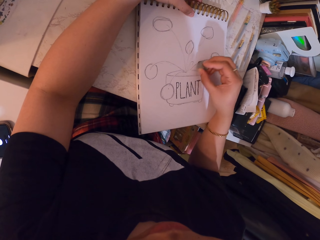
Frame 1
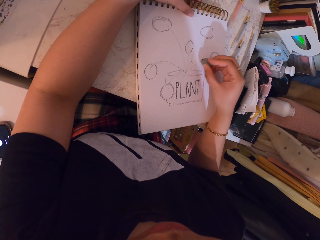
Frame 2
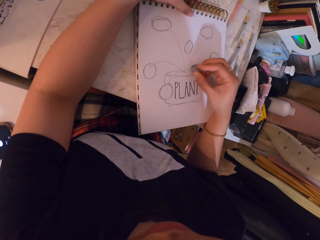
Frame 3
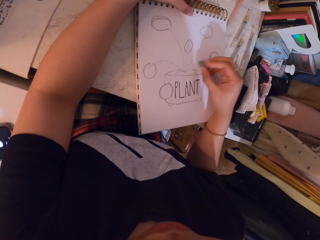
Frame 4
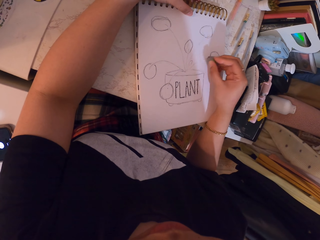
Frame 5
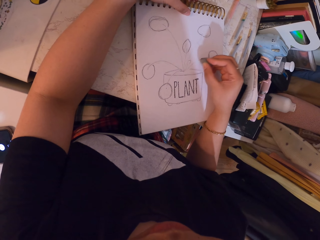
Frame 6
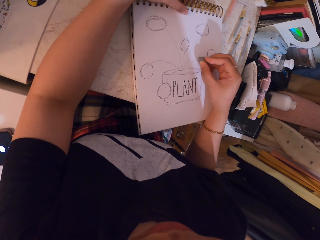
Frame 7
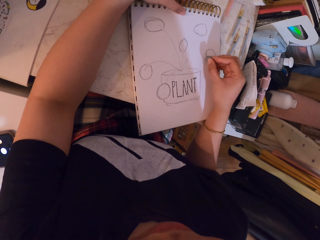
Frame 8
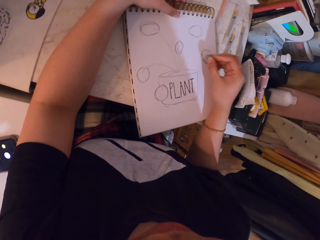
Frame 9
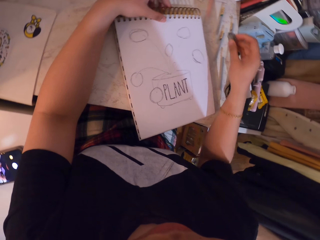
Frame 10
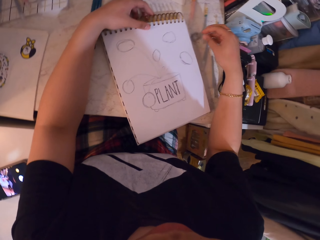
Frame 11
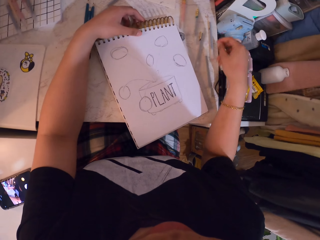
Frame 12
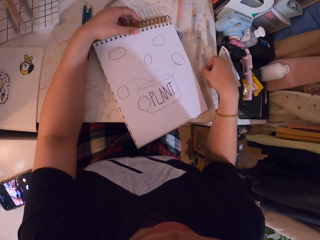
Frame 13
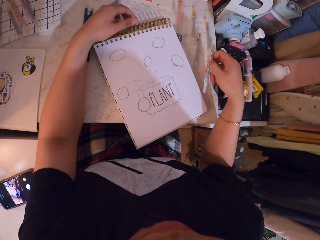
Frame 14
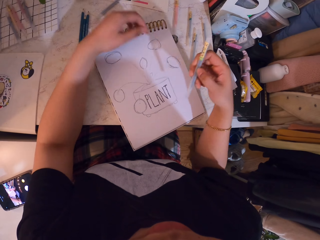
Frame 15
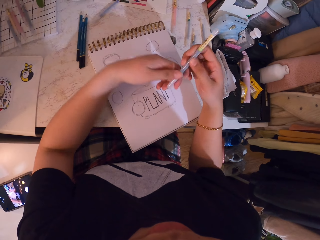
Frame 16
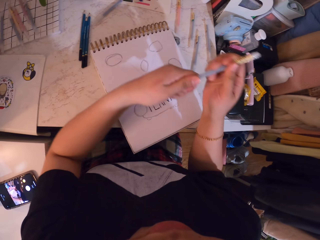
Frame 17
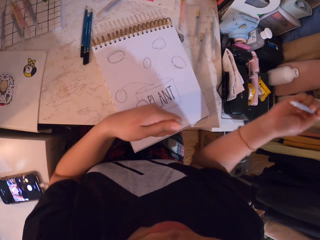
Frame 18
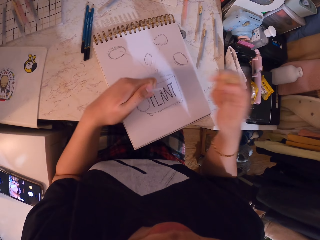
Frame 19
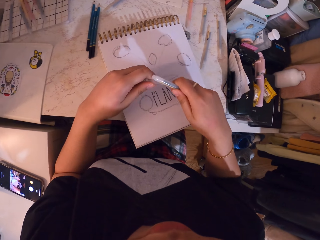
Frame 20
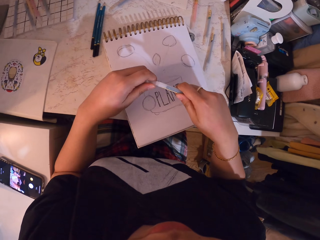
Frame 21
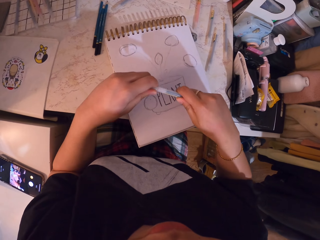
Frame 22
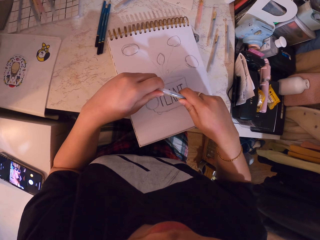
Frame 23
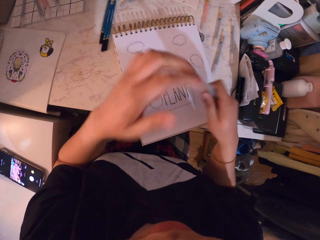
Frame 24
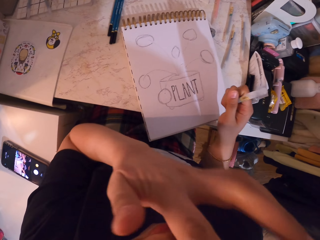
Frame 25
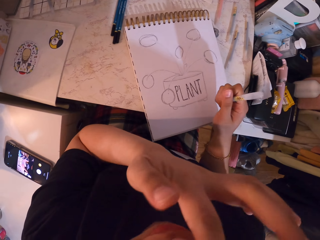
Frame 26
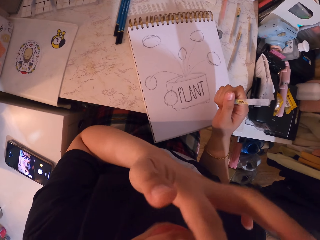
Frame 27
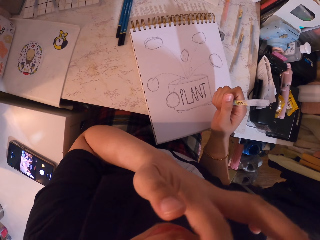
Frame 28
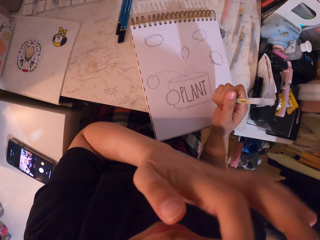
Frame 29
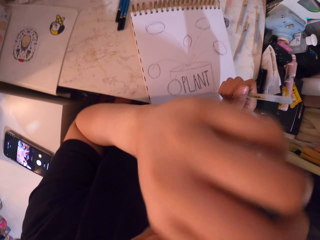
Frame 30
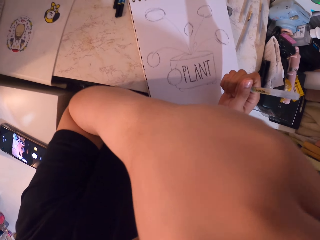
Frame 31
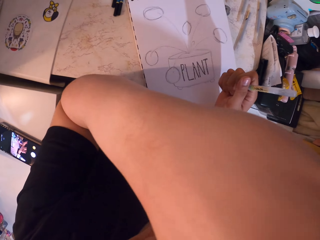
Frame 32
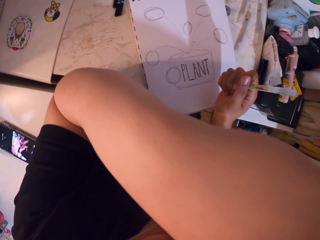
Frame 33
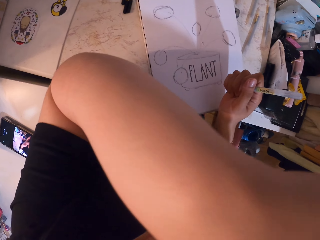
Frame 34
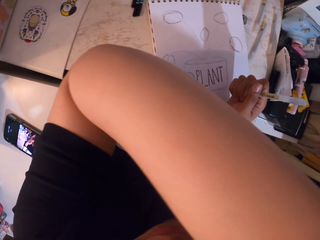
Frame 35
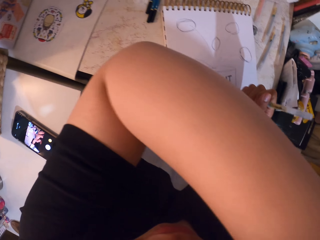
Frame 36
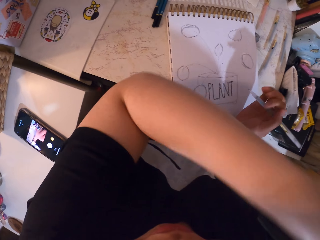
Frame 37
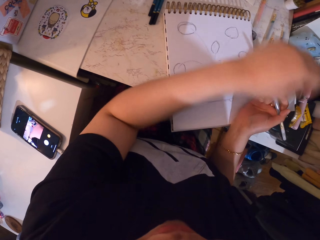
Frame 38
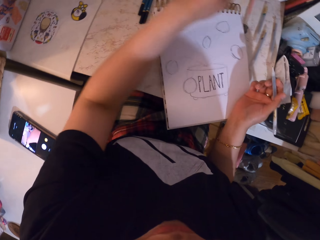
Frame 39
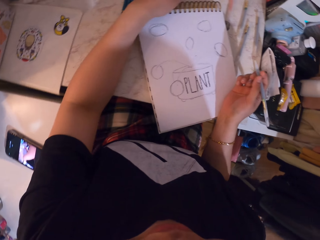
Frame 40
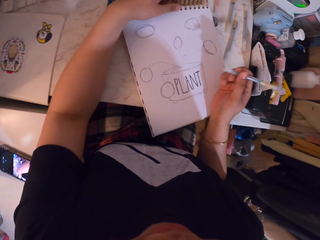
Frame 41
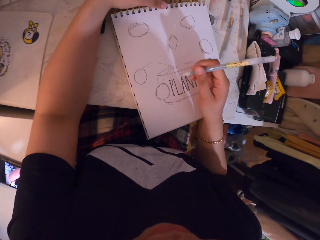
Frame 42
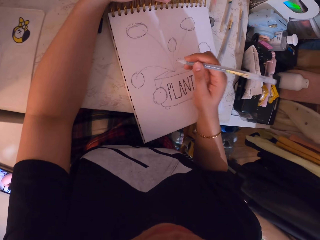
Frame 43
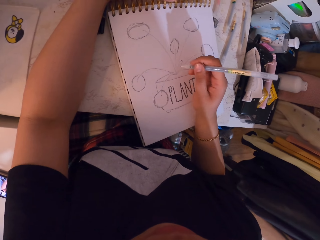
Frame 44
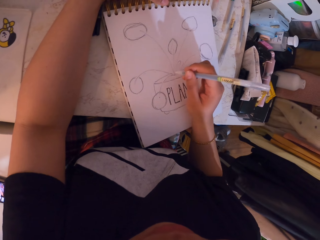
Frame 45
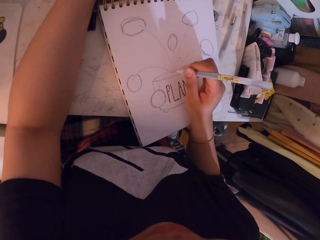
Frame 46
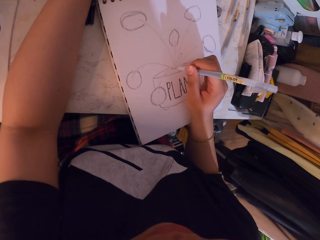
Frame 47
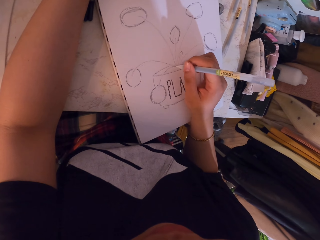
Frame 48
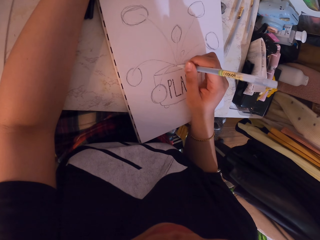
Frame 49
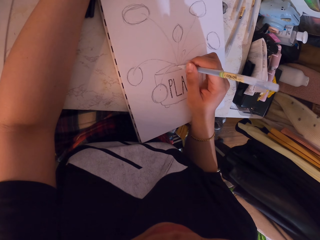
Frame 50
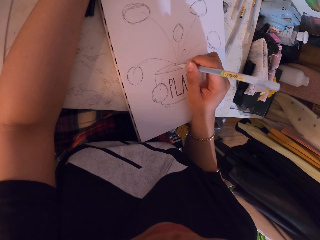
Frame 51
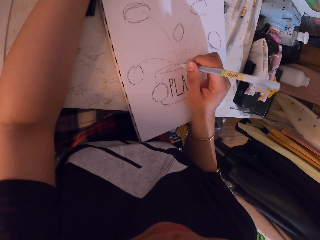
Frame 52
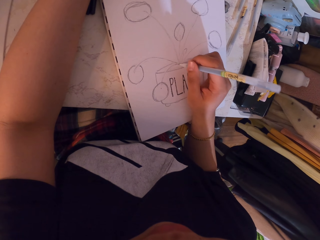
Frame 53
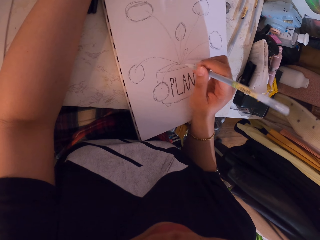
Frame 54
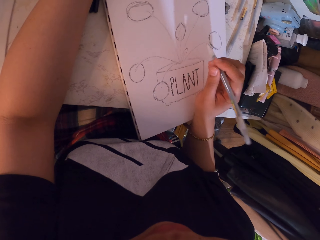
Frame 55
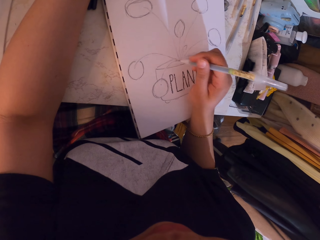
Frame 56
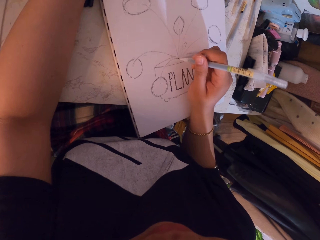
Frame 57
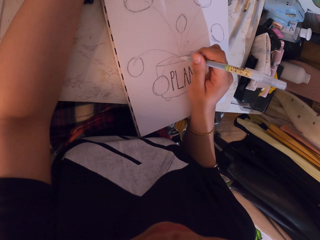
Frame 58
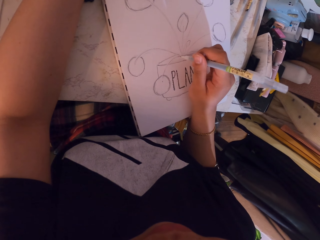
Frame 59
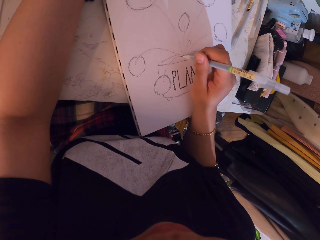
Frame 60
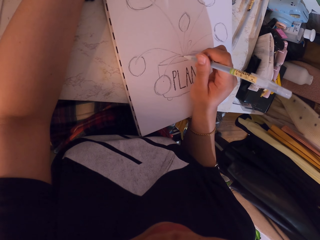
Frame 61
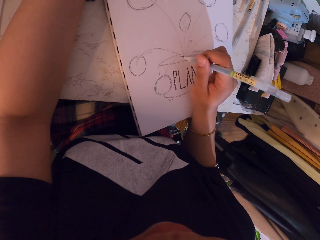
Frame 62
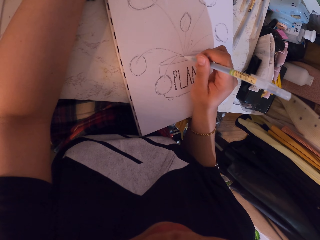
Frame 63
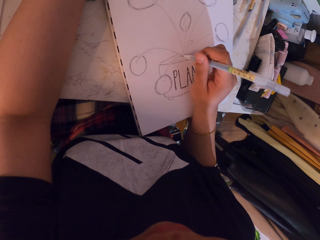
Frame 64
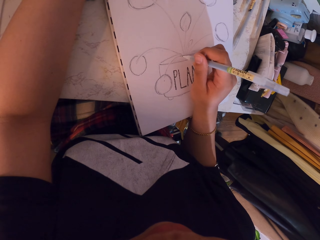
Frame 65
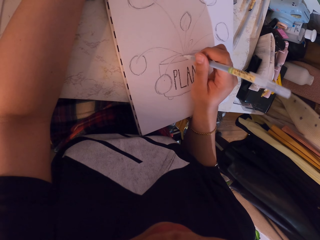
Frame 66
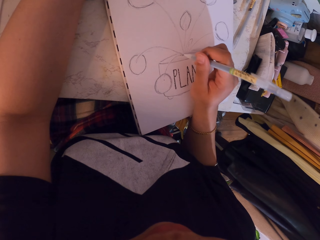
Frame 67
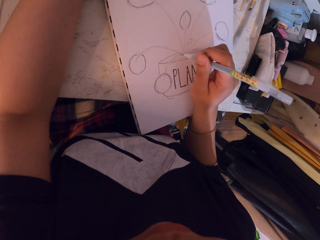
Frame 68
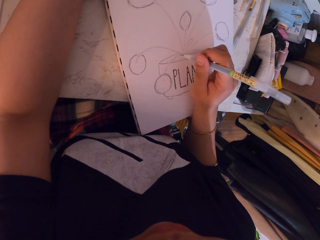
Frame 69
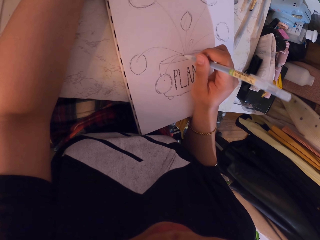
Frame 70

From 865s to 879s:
The camera wearer puts the eraser on the table. They take a pen. They uncork the pen. They put the cork on the pen. They scratch their face. They hold a book. They draw on the book.

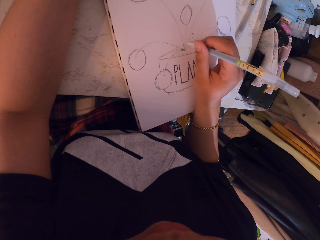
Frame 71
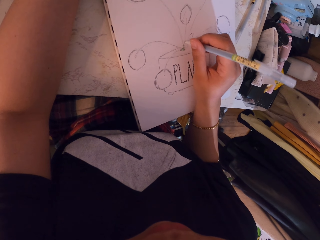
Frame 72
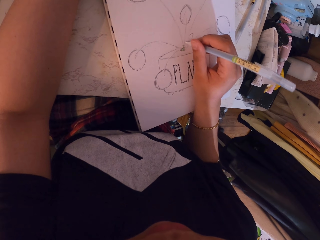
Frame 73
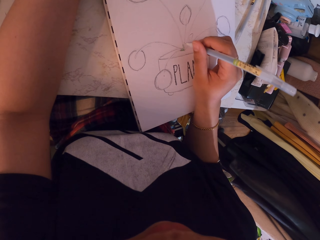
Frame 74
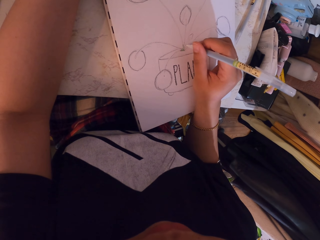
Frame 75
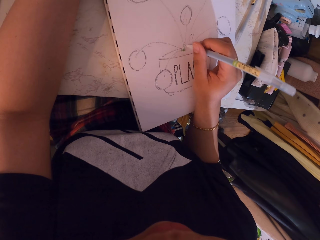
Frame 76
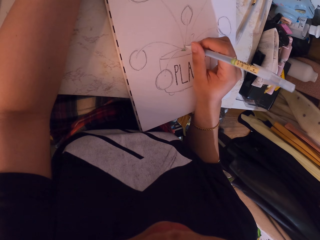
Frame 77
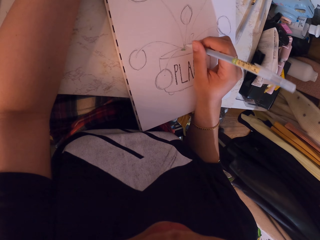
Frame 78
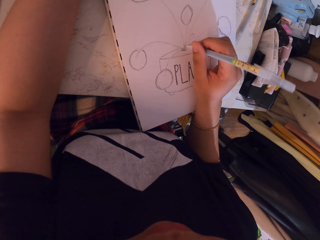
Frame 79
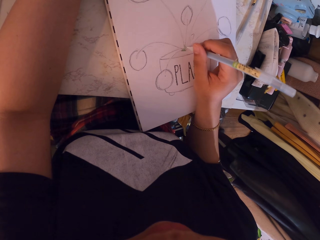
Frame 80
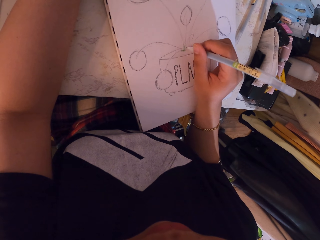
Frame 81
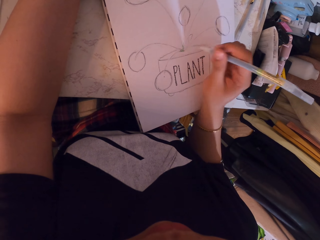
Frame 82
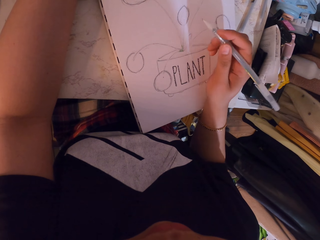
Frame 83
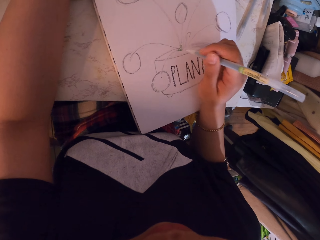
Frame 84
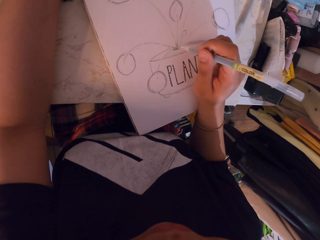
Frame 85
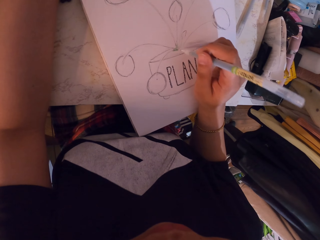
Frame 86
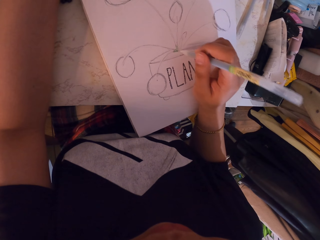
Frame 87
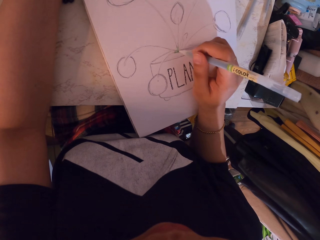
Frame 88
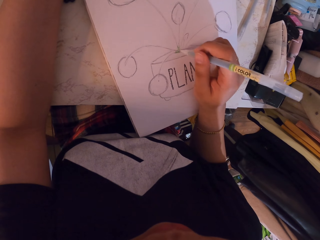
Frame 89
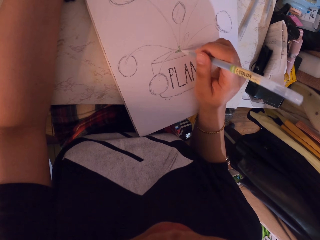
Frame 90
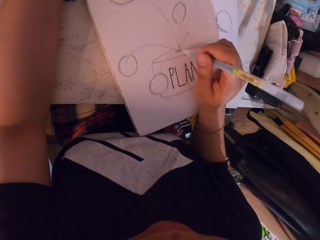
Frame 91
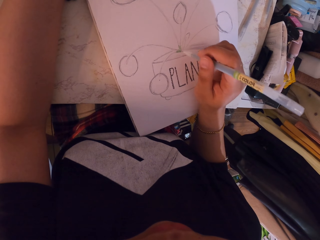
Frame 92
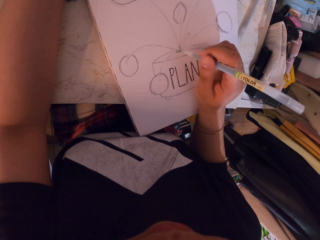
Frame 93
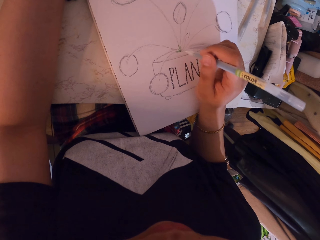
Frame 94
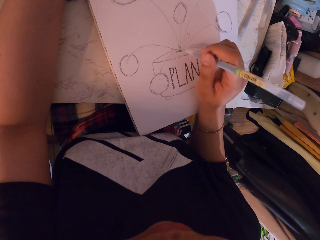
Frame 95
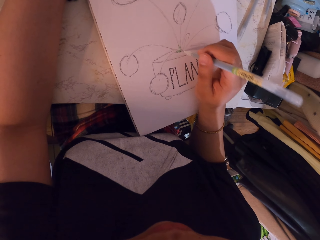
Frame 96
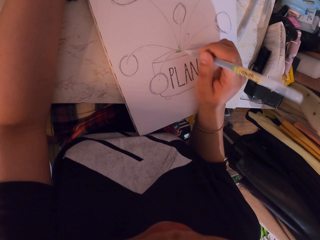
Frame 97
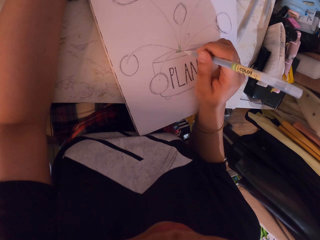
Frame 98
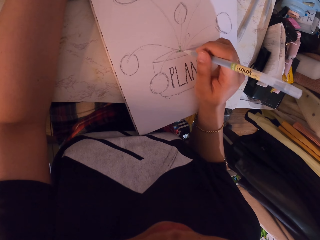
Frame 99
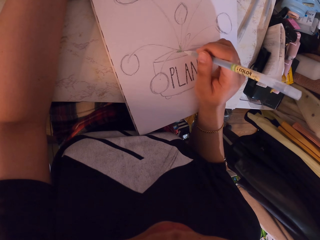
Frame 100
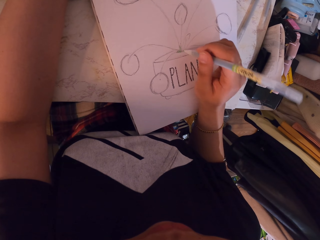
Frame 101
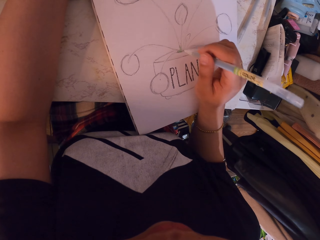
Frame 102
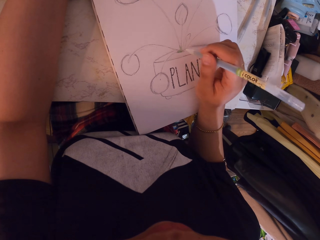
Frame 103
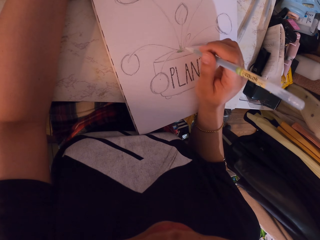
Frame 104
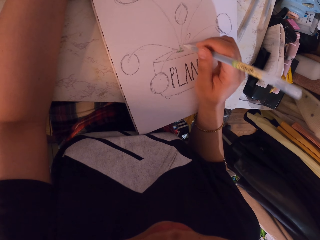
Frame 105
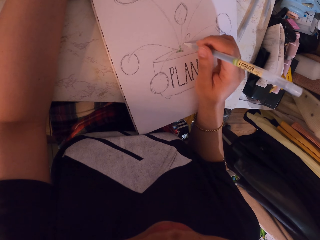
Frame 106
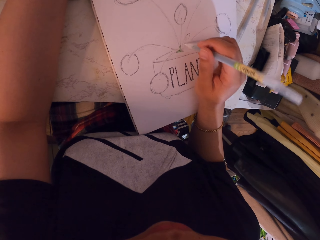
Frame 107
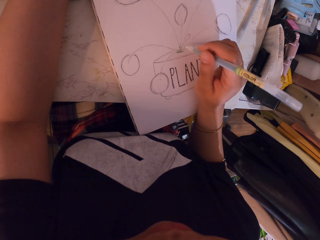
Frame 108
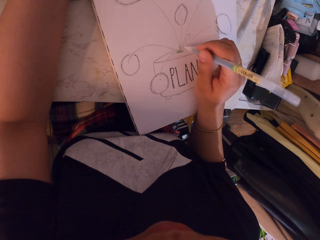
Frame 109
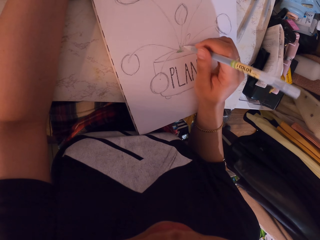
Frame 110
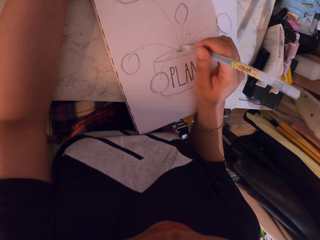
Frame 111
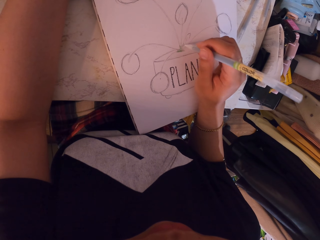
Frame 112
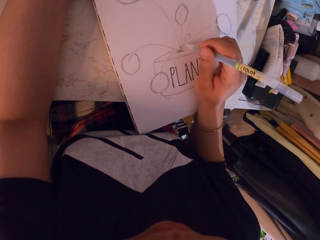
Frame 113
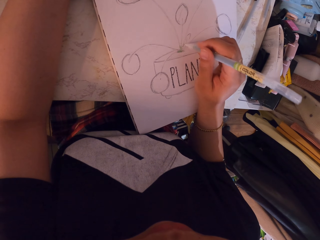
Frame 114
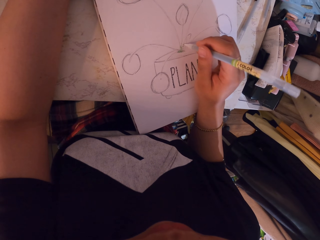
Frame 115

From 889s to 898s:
The camera wearer adjusts the pen in hand. They draw on the book.
